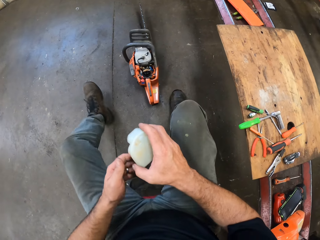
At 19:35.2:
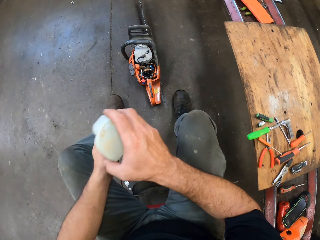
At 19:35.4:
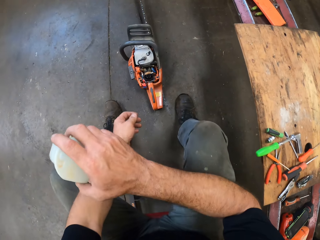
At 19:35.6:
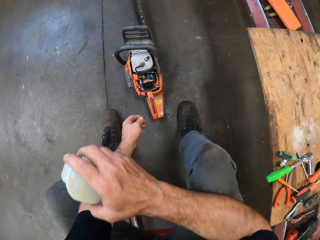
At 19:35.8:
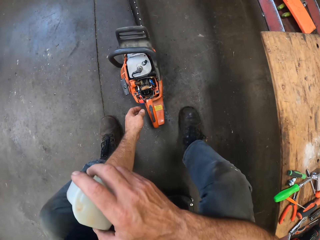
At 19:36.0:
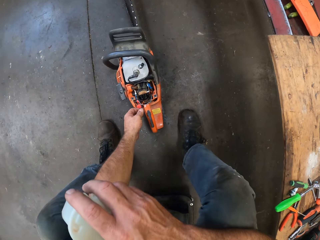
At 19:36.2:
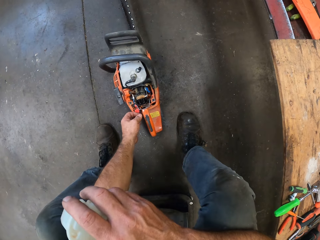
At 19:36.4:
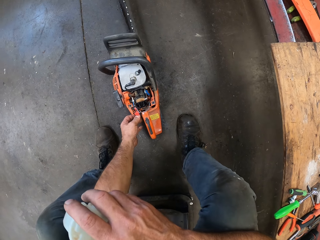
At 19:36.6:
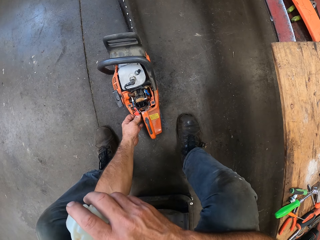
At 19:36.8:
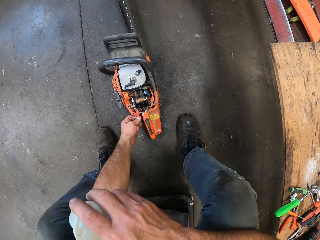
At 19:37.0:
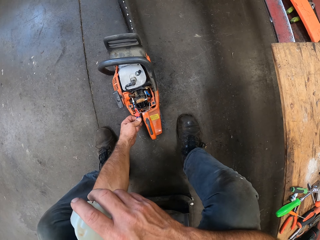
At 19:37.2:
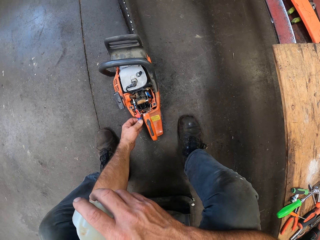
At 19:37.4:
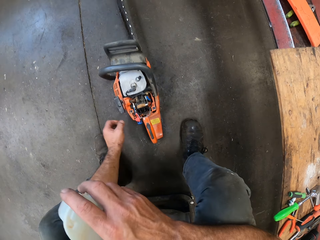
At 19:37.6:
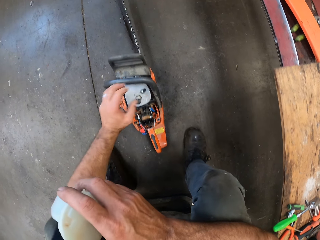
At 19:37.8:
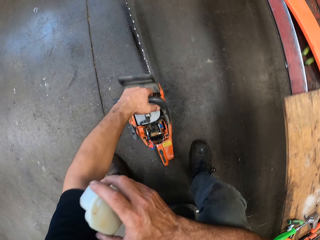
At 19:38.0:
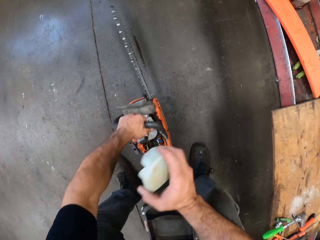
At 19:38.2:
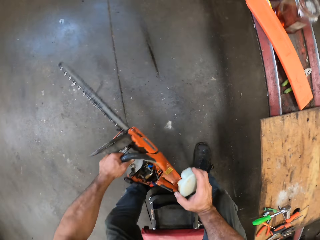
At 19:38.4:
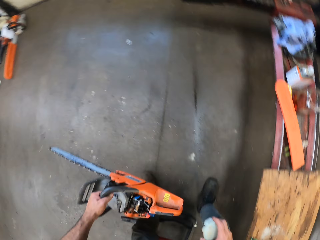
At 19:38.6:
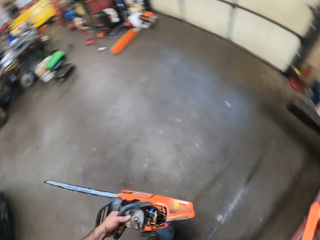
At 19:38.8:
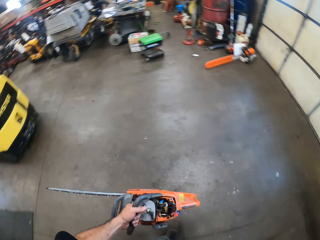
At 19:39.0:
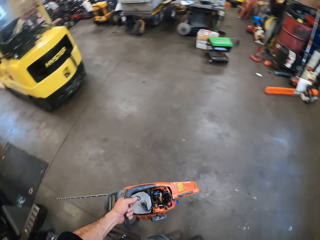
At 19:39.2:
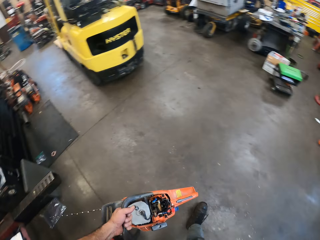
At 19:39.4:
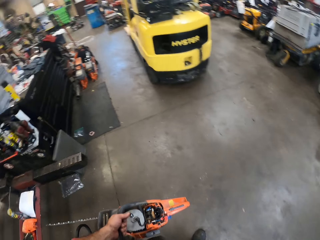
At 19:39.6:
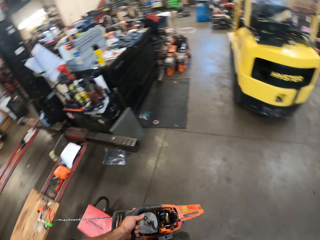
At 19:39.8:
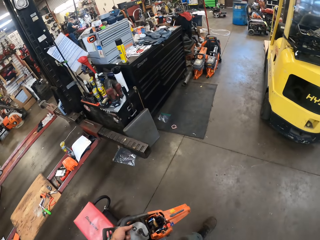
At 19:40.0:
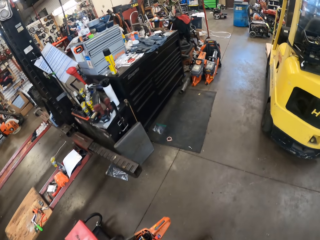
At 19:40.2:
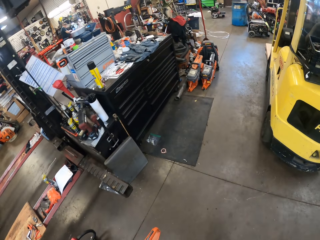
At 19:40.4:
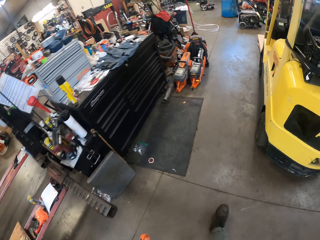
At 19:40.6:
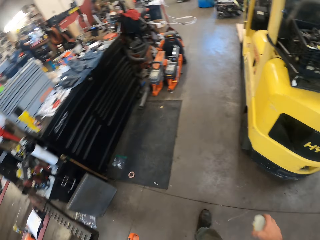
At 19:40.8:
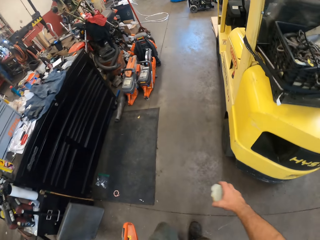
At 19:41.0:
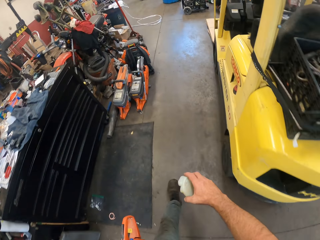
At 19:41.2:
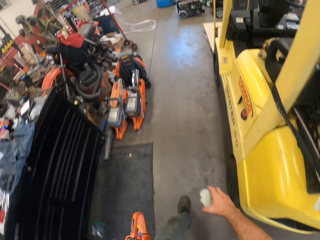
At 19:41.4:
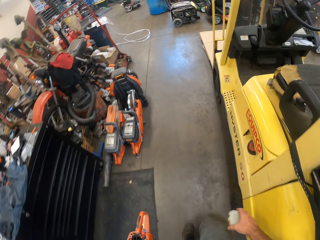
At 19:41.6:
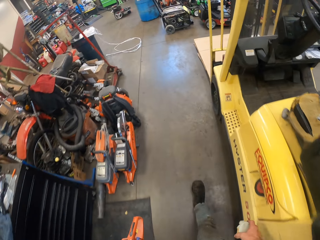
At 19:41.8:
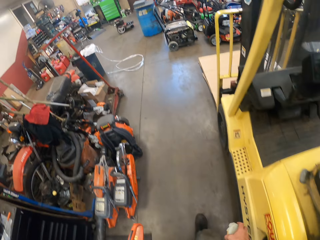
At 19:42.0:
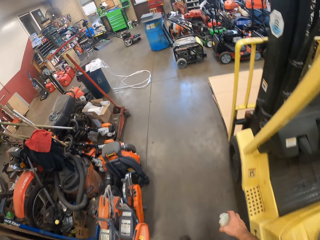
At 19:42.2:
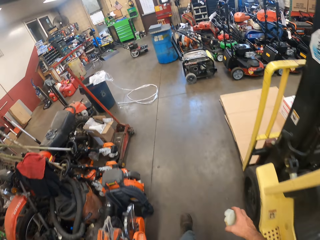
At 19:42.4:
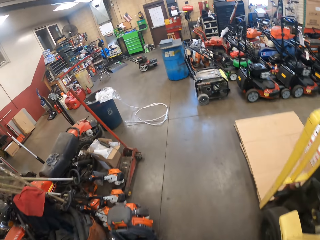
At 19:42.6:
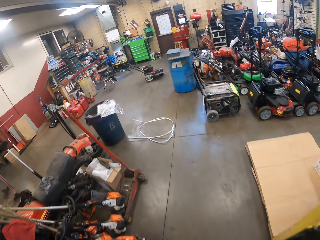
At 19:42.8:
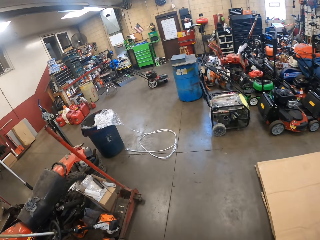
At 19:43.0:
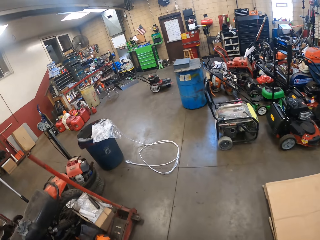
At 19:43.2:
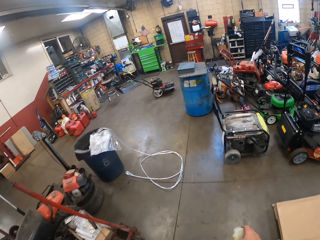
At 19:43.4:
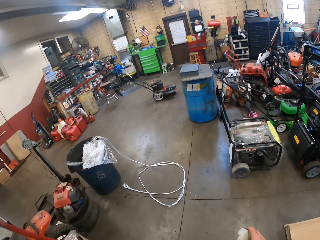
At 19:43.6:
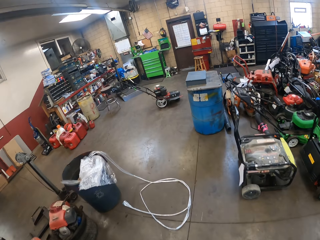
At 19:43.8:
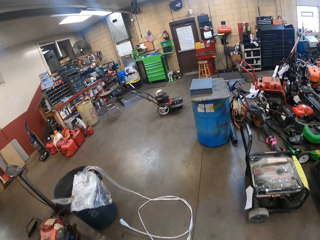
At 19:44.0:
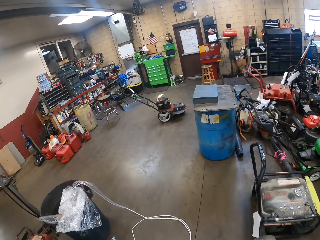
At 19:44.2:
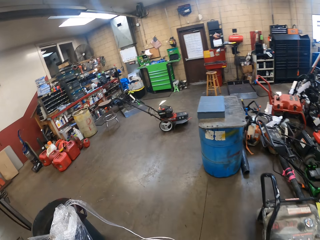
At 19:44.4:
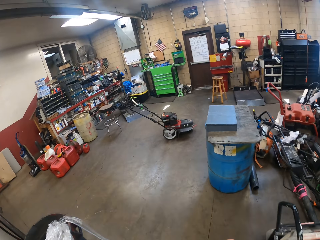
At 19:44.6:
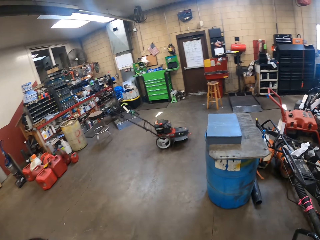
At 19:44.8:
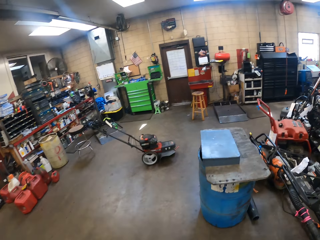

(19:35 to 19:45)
The camera wearer operates the gas powered chain saw with his left hand. He presses a button on the gas powered chain saw. He picks up the gas powered chain saw from the floor with his left hand. He walks towards a stool chair. He turns around.

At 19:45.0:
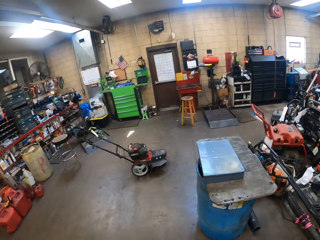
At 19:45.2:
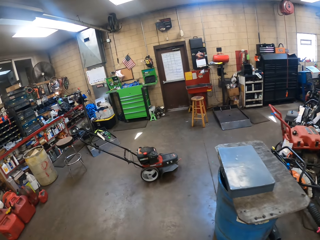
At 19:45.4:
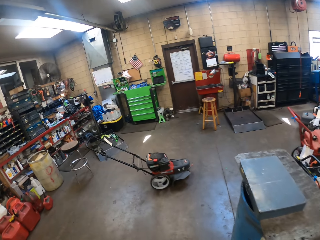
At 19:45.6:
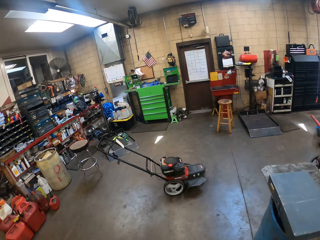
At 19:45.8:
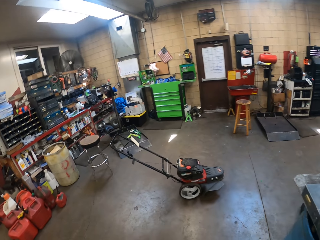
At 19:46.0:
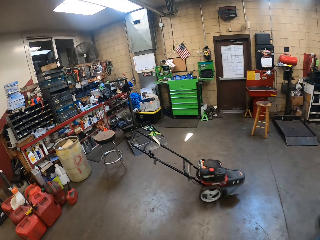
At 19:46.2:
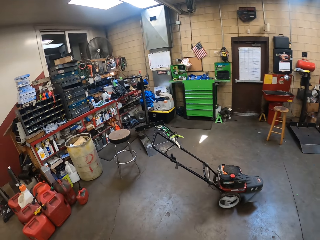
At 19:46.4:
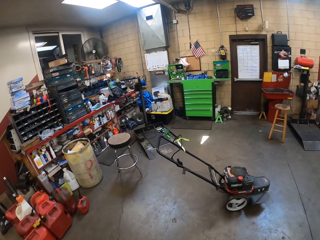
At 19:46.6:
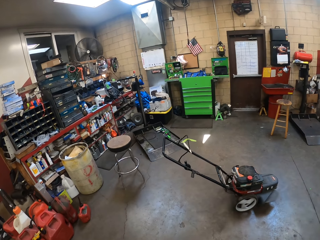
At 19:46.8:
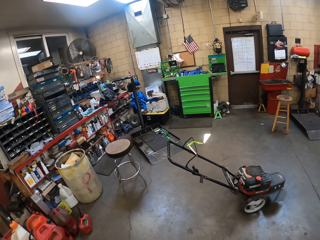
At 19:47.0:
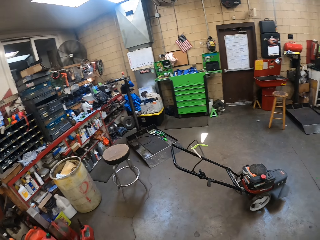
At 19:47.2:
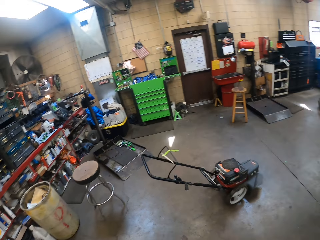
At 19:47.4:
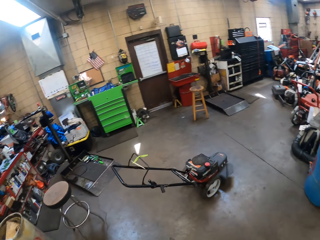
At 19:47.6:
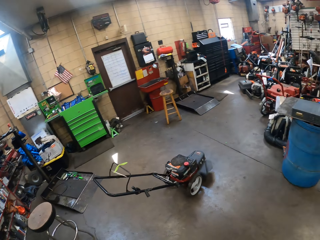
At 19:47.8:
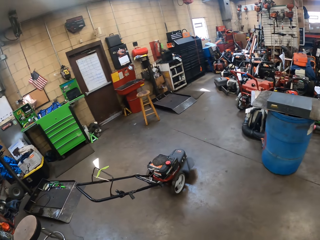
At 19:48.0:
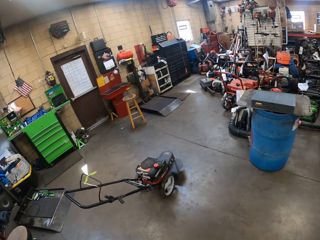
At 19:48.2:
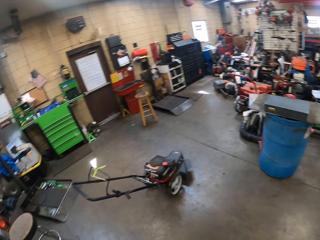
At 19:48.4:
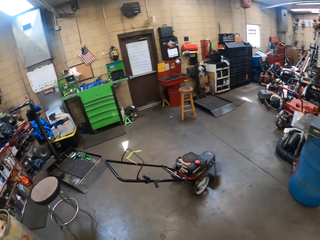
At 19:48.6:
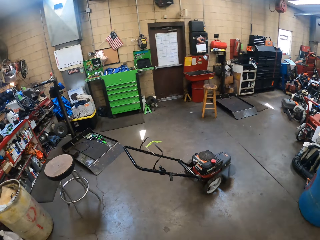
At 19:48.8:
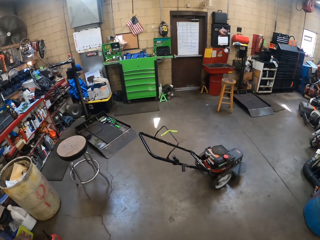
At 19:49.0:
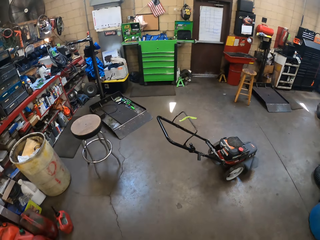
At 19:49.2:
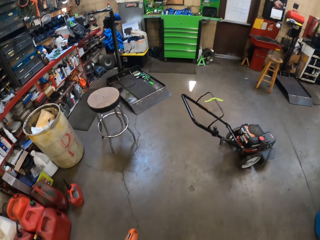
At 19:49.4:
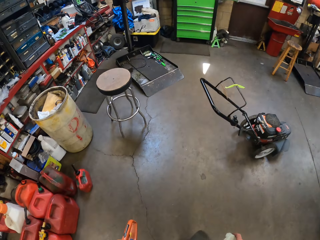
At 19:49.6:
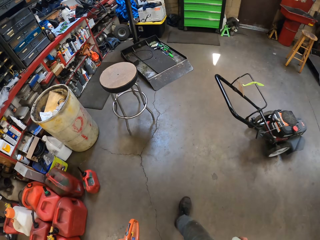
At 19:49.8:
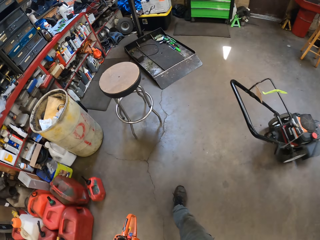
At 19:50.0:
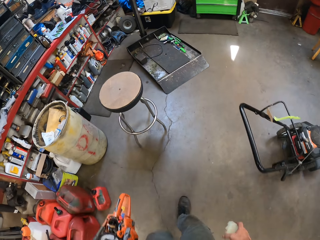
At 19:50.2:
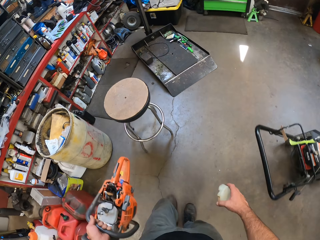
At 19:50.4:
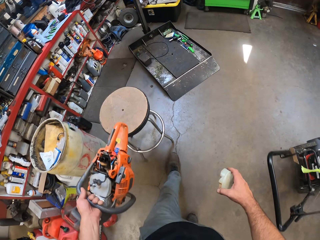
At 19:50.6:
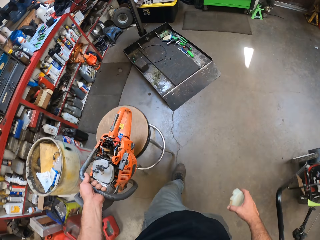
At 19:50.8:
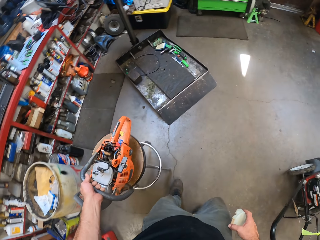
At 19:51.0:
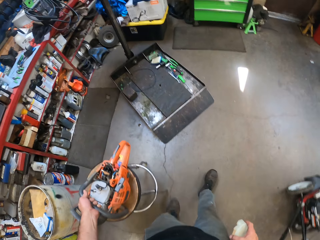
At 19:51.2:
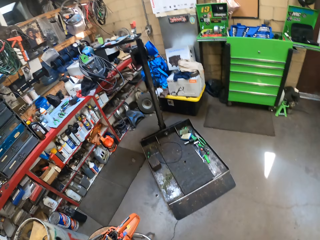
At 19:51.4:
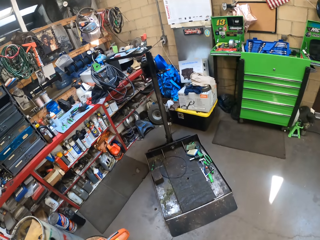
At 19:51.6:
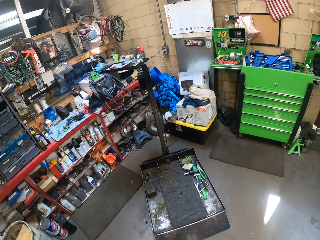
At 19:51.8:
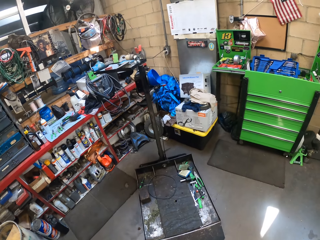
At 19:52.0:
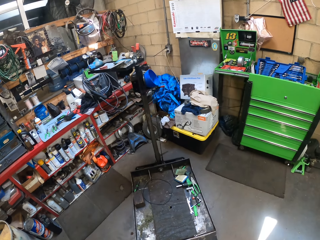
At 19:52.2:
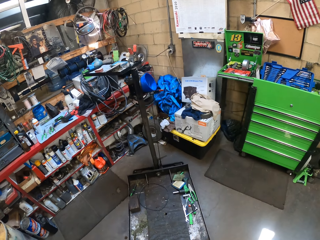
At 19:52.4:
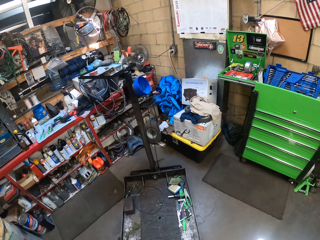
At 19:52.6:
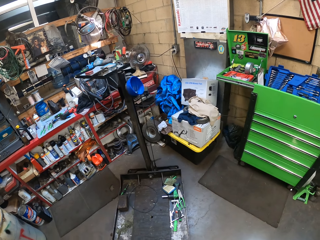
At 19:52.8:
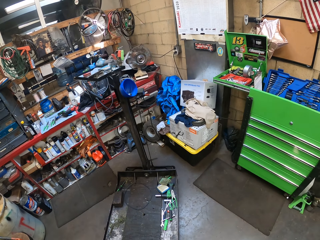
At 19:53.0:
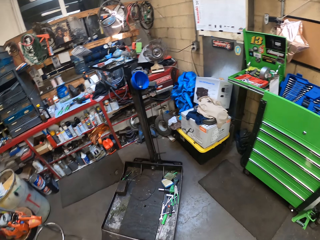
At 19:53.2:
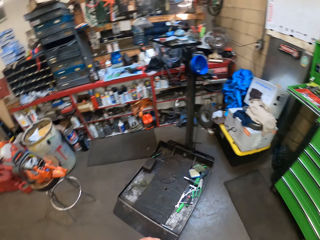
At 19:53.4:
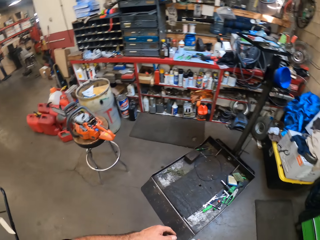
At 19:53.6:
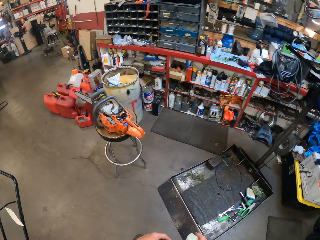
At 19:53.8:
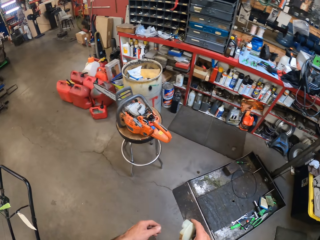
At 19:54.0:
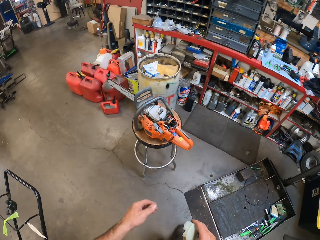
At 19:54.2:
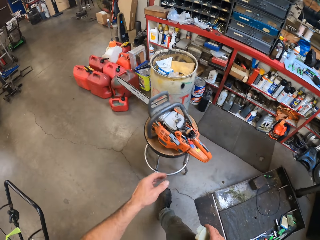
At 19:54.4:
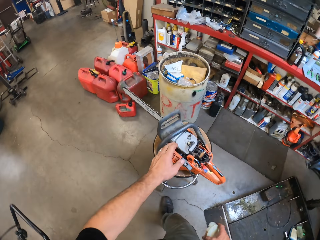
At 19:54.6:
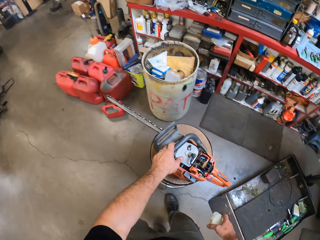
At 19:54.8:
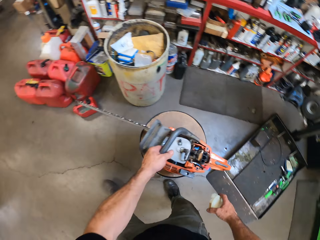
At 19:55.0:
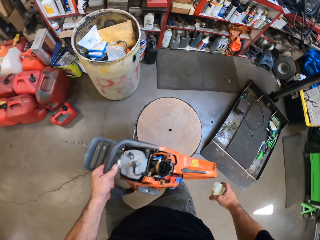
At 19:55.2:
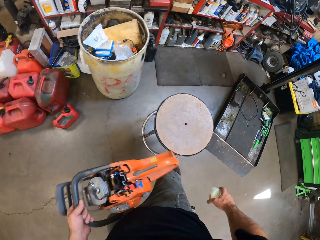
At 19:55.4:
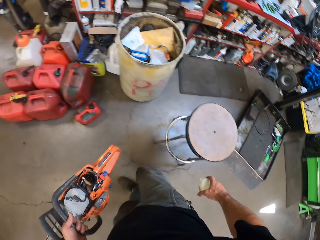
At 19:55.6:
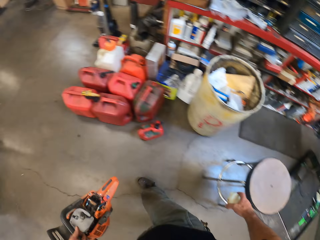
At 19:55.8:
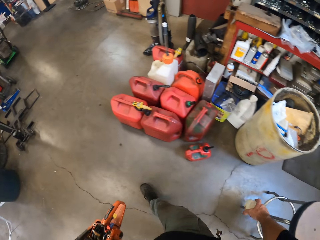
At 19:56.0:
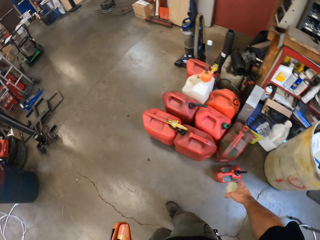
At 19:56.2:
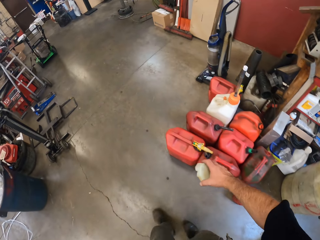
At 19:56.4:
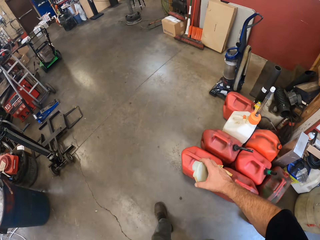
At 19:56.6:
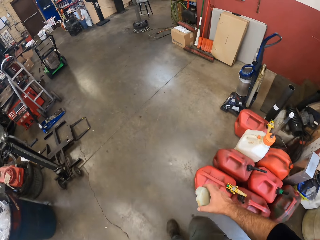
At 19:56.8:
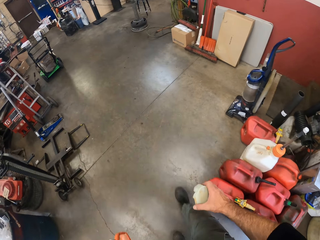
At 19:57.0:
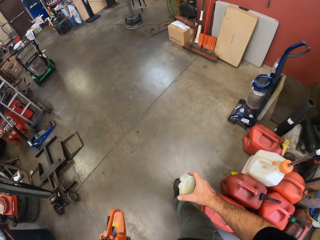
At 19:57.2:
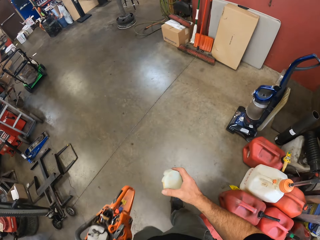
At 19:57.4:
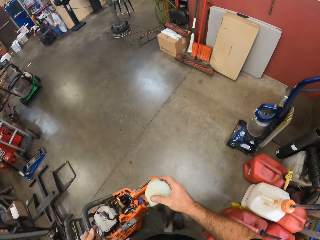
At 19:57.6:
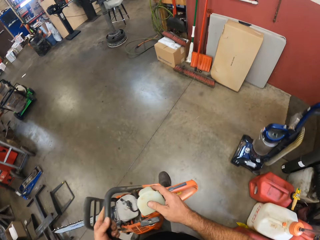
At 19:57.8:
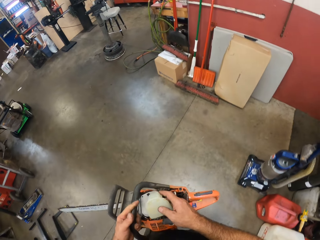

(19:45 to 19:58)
The camera wearer looks around. He drops the gas powered chain saw on the stool chair with his left hand. He picks up the gas powered chain saw from the stool chair with his left hand. He walks towards an air compressor blow gun.
